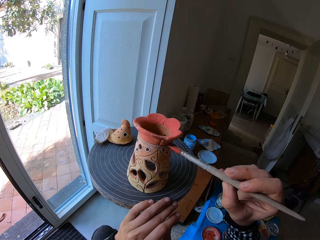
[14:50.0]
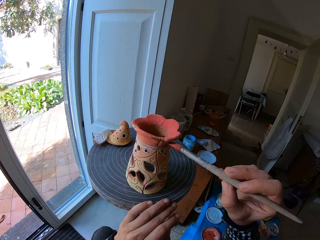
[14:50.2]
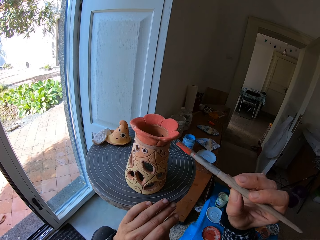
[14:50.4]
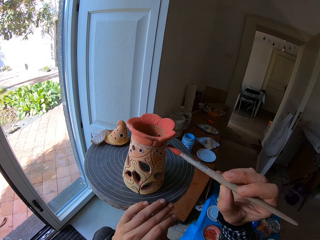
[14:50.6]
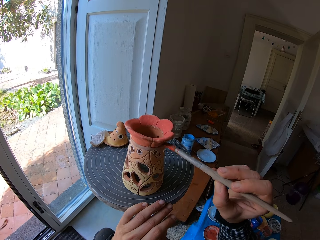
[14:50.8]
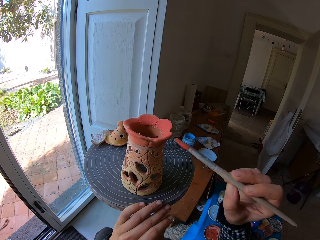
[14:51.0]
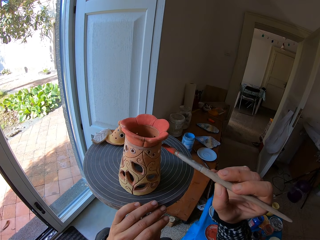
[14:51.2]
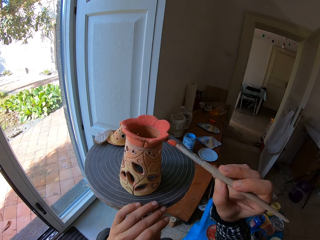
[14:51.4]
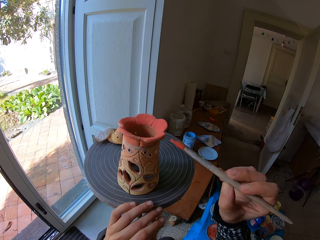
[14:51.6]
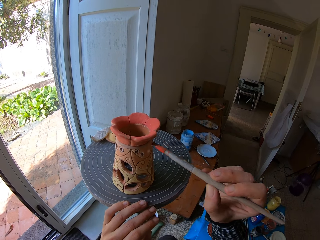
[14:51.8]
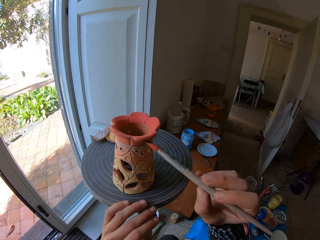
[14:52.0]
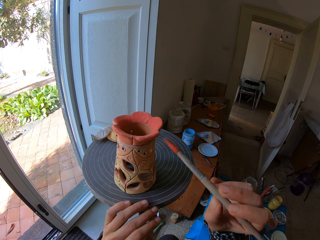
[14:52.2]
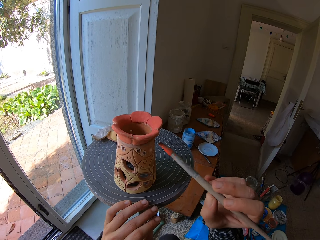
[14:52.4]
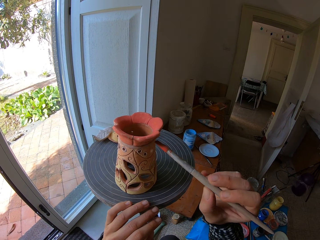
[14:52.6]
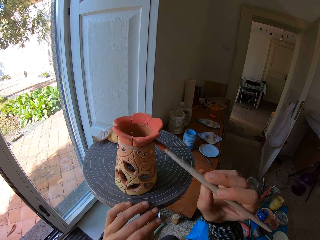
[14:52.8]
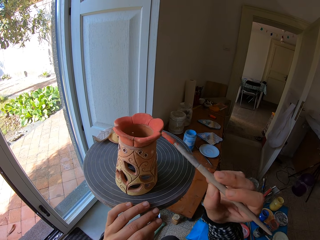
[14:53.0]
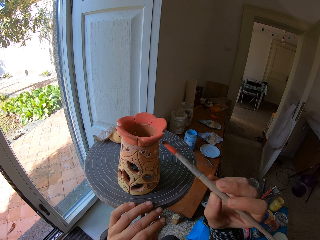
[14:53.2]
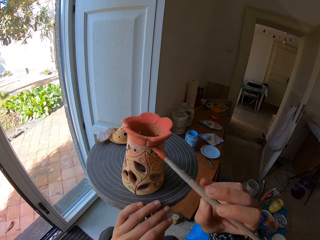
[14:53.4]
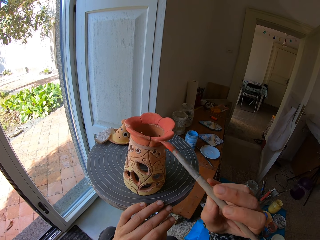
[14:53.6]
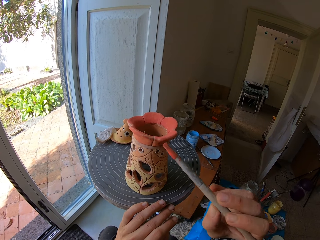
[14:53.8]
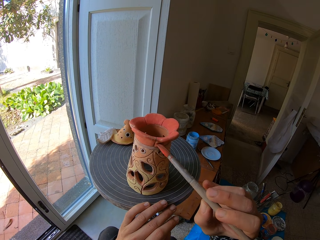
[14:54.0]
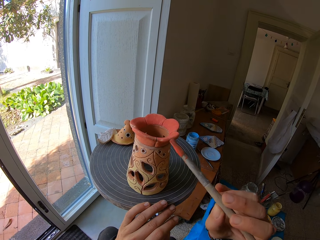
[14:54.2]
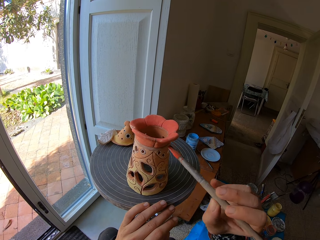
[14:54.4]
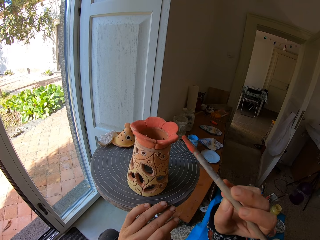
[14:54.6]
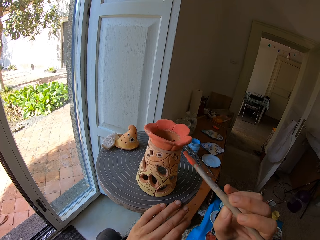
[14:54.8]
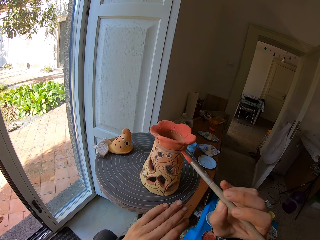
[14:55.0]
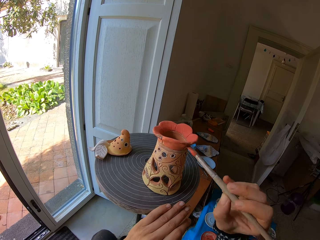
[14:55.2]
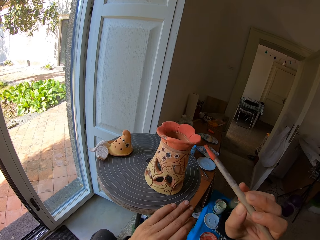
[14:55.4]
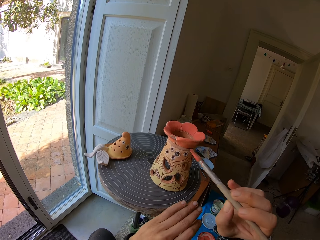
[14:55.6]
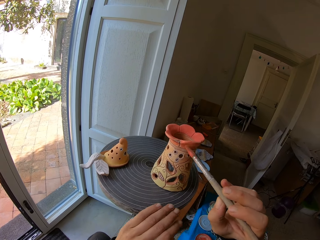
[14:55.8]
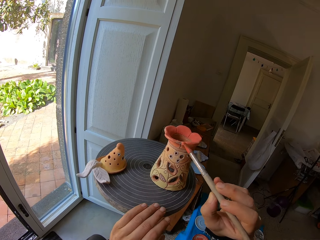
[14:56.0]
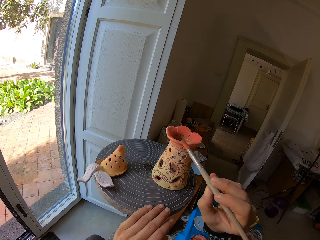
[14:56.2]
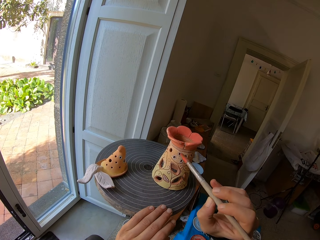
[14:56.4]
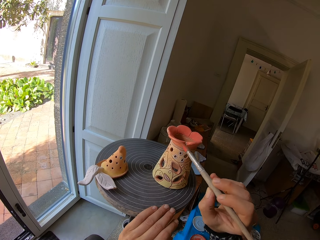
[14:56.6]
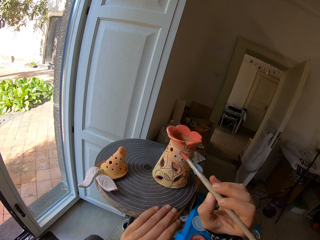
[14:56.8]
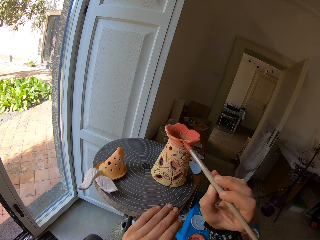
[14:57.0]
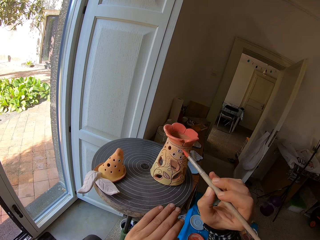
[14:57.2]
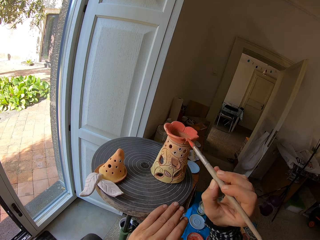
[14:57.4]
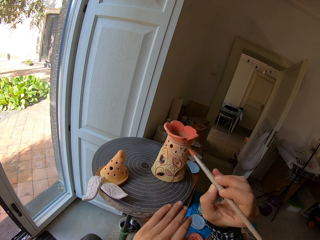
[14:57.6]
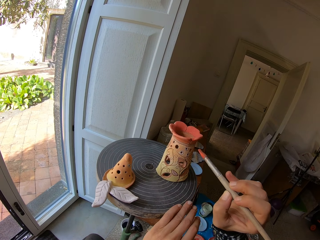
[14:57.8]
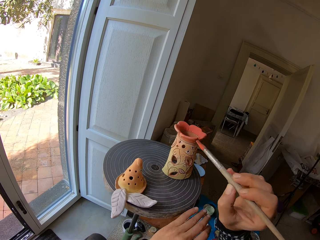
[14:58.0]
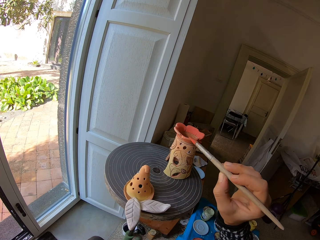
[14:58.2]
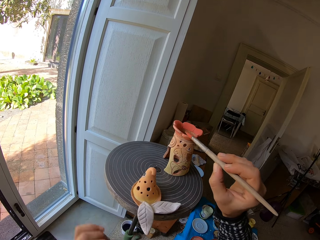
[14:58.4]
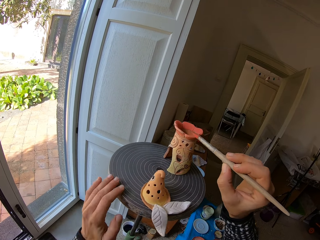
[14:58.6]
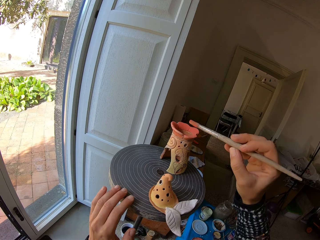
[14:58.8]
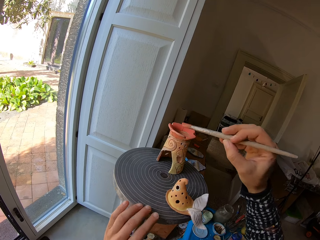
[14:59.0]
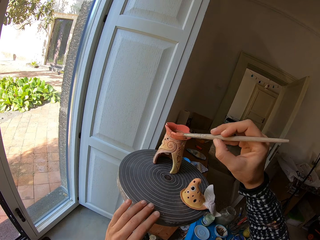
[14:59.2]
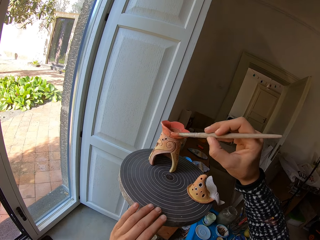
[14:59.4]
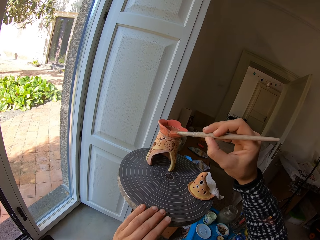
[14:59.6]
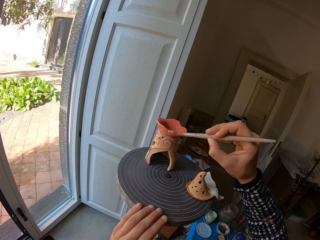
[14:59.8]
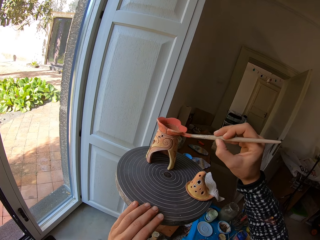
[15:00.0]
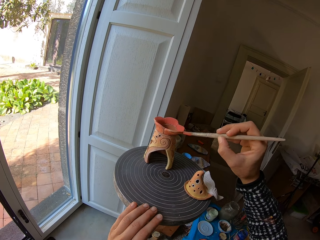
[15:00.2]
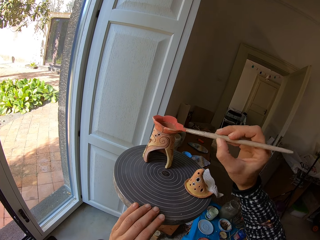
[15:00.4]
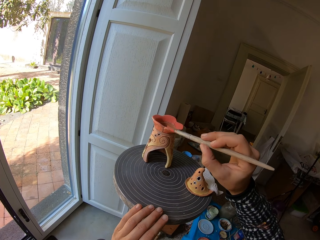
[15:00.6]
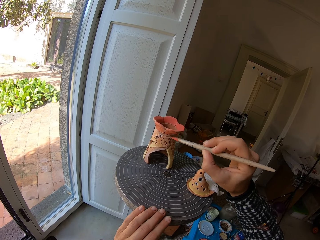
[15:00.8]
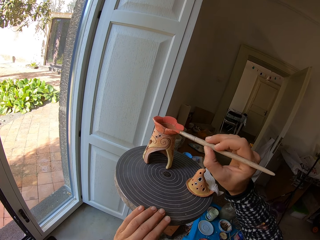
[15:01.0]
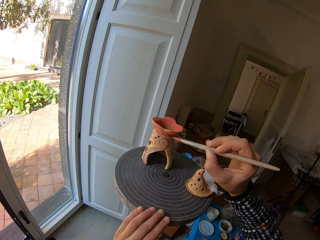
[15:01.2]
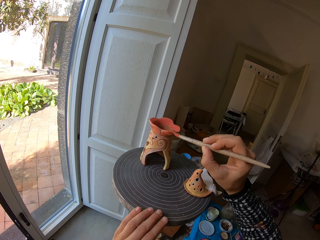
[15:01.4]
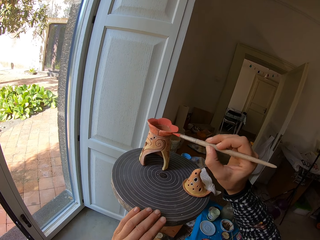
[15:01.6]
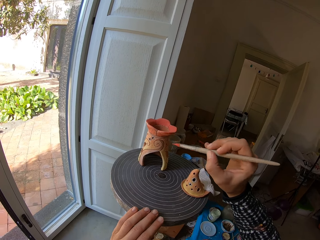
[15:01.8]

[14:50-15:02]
The camera wearer rolls the table with his left hand. He paints the ceramic ware on the pottery wheel with the brush in his right hand. He rolls the pottery wheel with his left hand. He paints the ceramic ware on the pottery wheel with the brush in his right hand. He rolls the pottery wheel with his left hand. He paints the ceramic ware on the pottery wheel with the brush in his right hand.

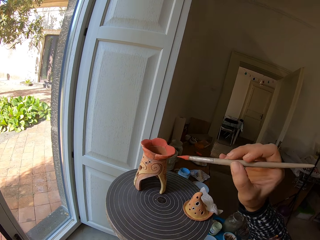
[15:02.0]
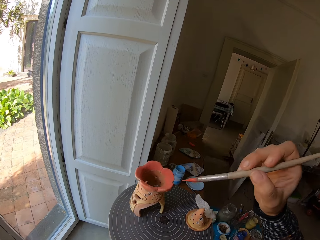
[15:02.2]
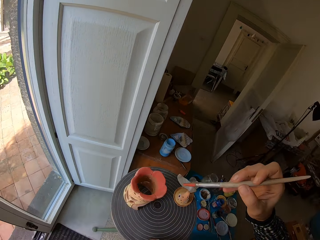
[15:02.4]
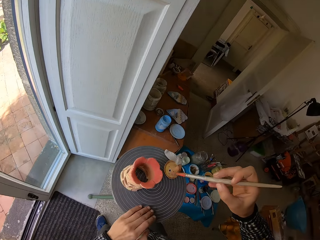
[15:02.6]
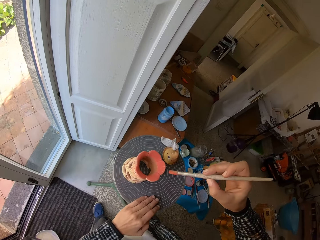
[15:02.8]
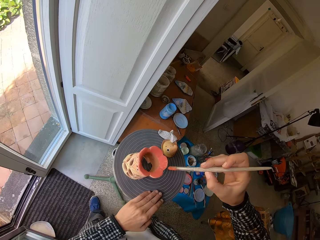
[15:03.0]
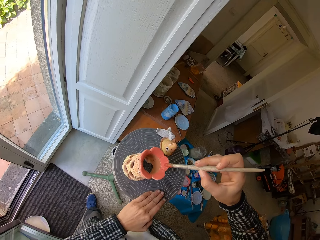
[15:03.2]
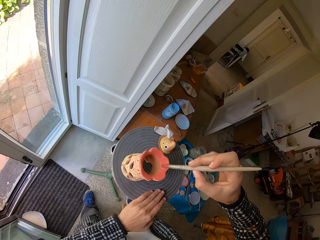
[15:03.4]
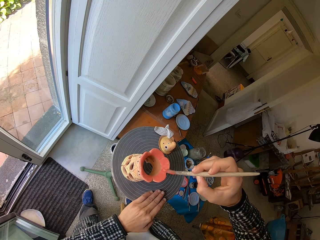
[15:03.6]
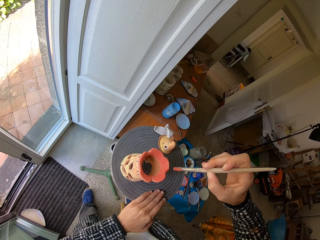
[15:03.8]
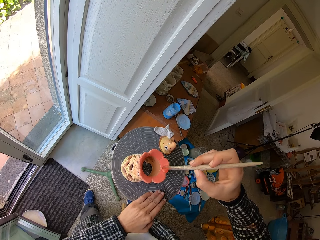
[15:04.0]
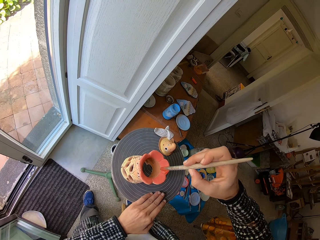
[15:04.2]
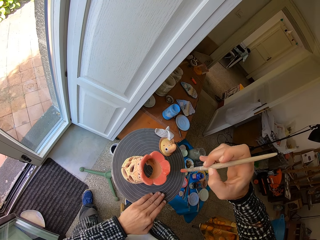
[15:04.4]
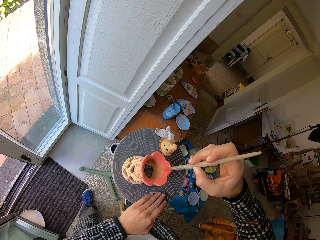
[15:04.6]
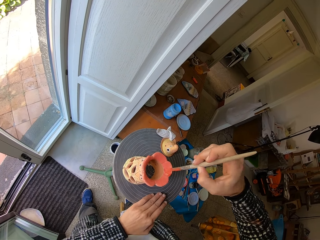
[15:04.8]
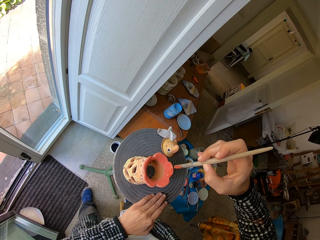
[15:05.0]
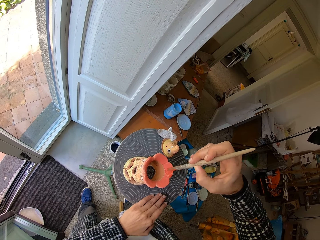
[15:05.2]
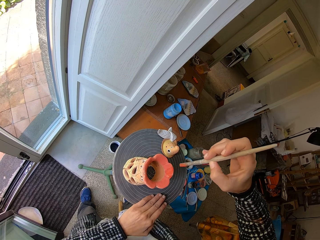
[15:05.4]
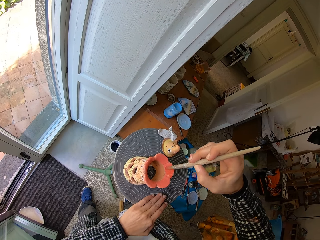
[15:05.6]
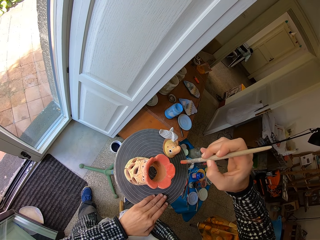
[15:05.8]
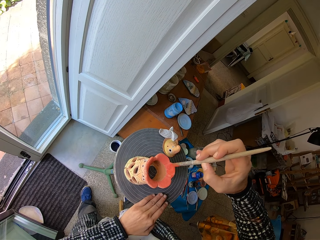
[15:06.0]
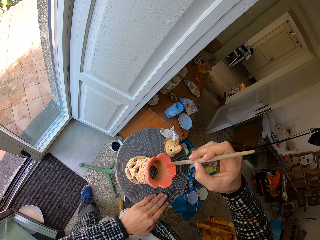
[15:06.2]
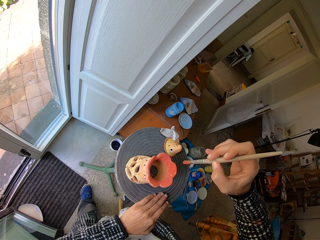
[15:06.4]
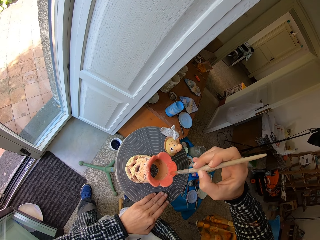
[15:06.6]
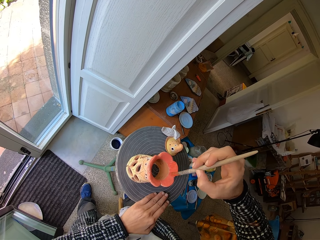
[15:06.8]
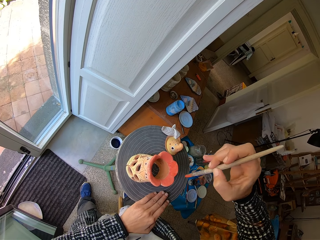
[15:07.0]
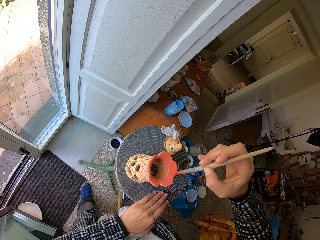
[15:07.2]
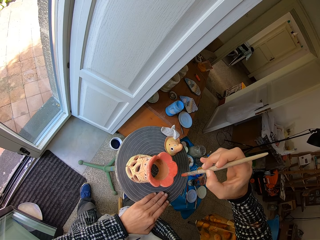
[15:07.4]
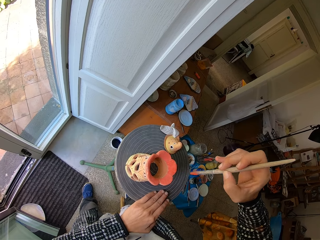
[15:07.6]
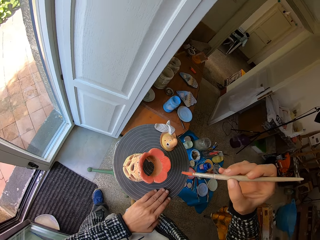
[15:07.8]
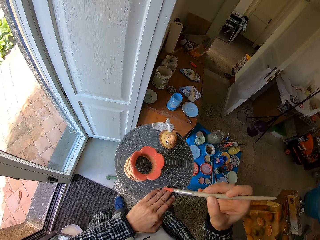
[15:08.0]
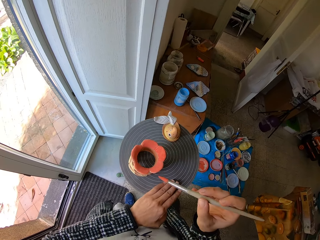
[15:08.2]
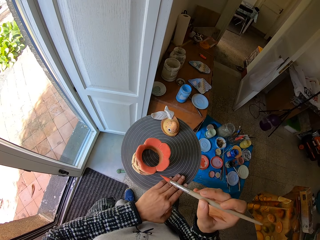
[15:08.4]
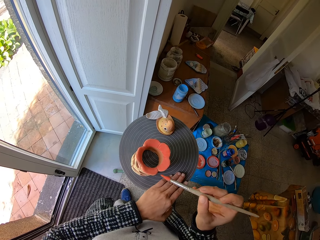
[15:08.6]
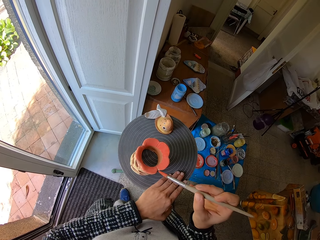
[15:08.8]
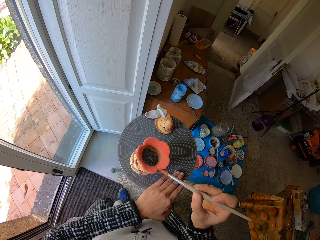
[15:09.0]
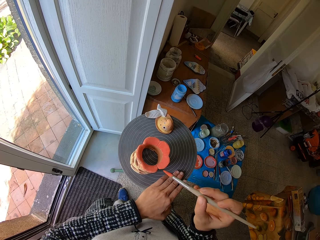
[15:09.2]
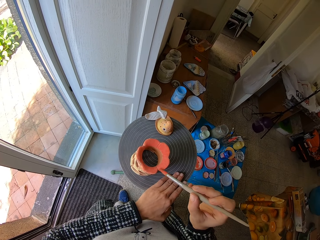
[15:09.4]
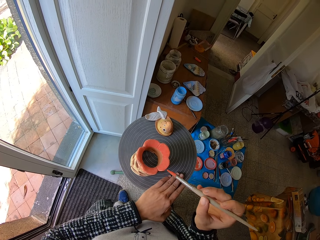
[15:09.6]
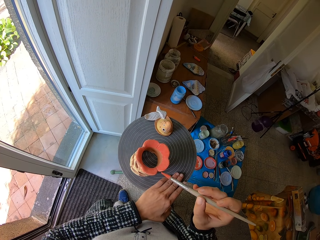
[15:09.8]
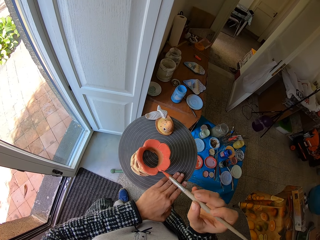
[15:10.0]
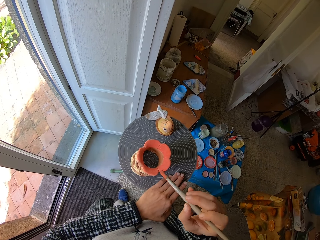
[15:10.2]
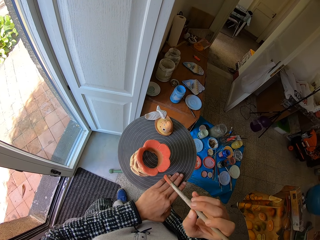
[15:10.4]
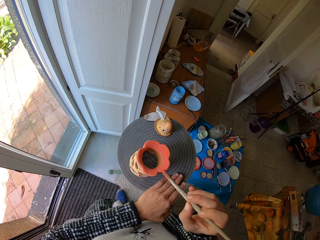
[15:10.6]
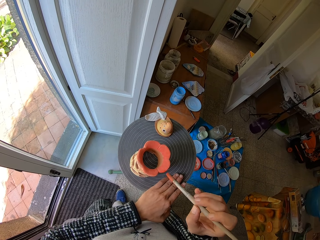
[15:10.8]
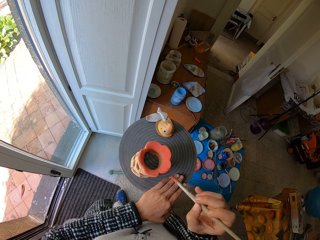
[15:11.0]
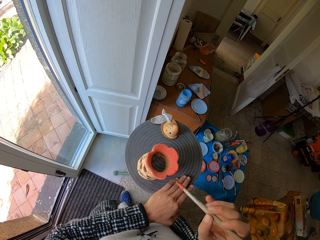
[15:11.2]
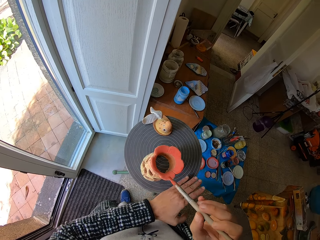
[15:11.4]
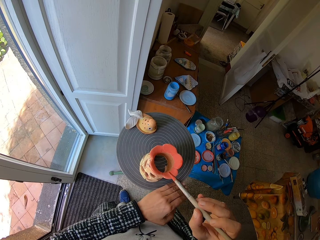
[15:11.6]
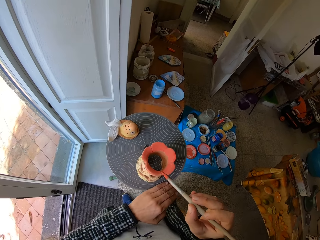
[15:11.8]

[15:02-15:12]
The camera wearer rolls the pottery wheel with his left hand. He paints the ceramic ware on the pottery wheel with the brush in his right hand. He turns the stand. He paints a wooden art with a paint brush. He rolls the pottery wheel with his left hand.
